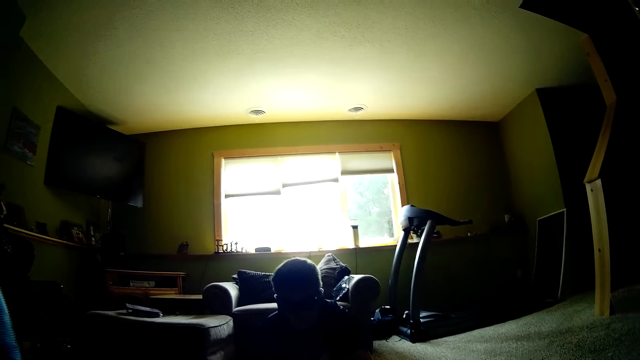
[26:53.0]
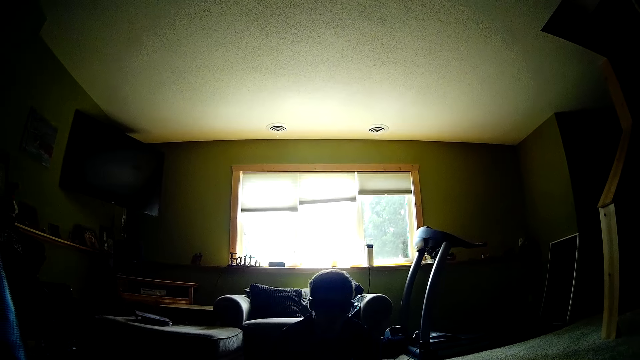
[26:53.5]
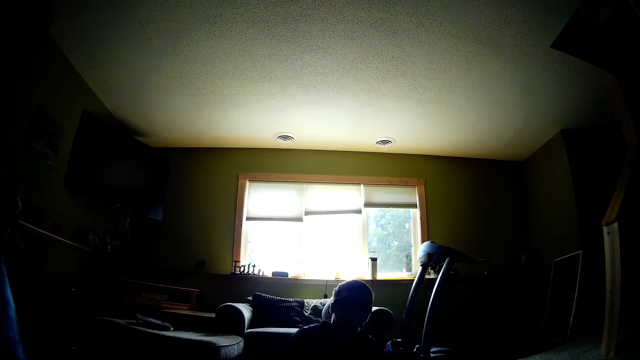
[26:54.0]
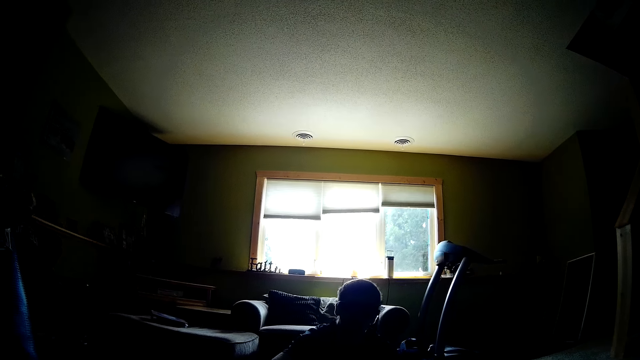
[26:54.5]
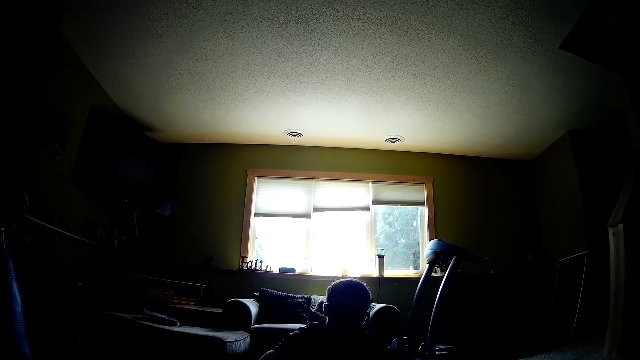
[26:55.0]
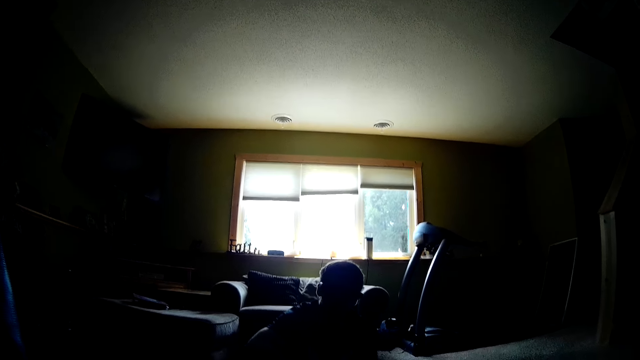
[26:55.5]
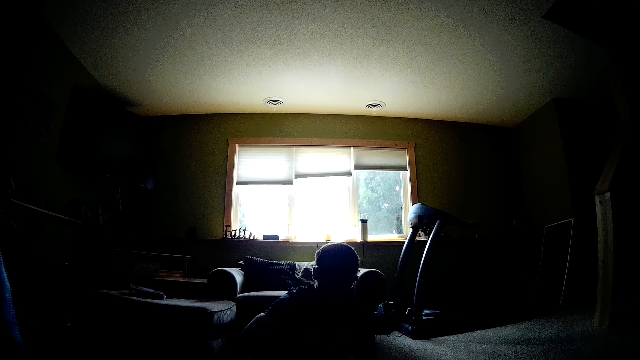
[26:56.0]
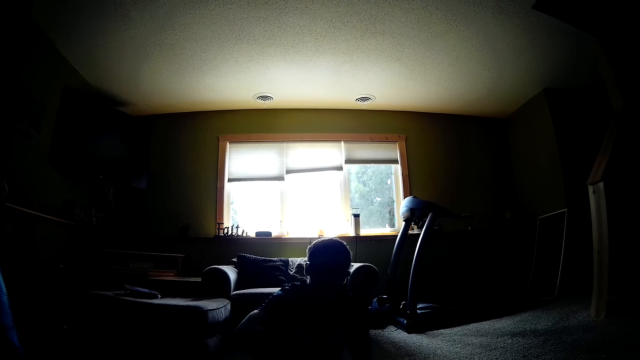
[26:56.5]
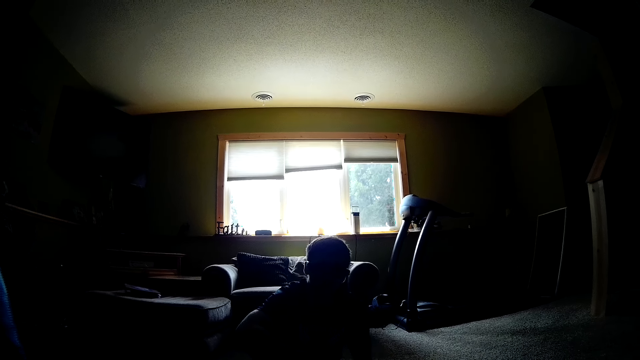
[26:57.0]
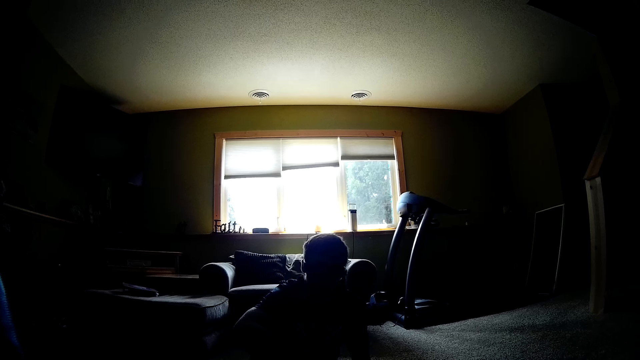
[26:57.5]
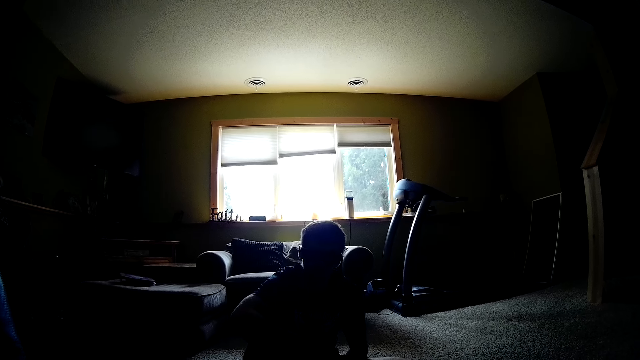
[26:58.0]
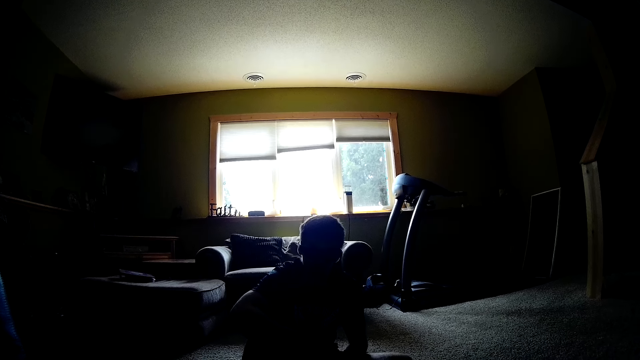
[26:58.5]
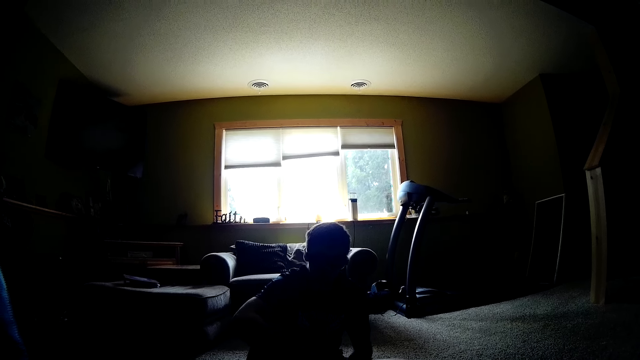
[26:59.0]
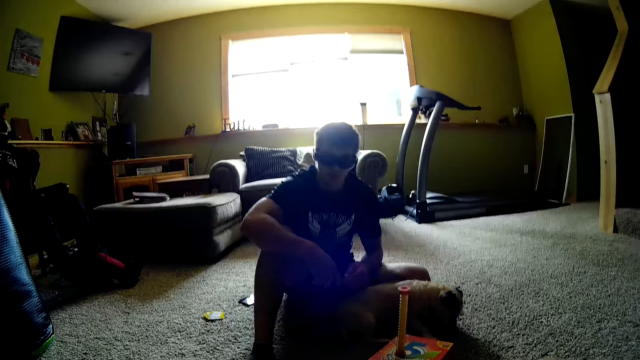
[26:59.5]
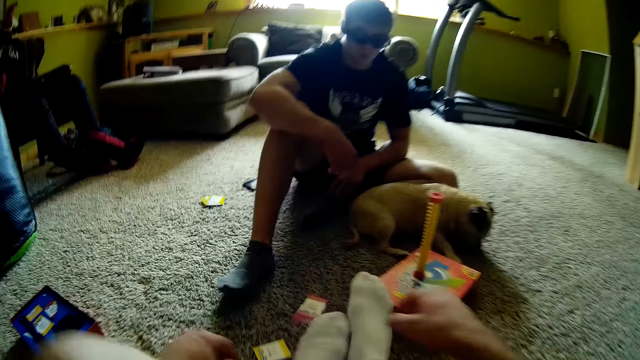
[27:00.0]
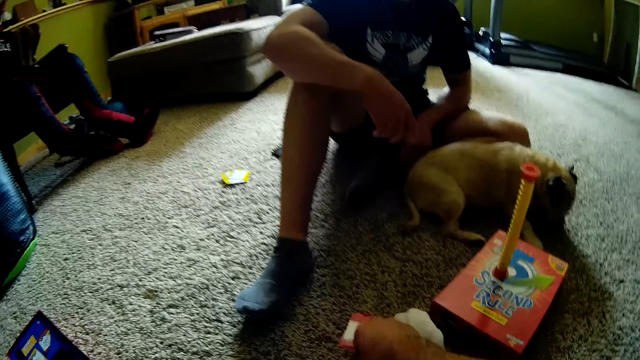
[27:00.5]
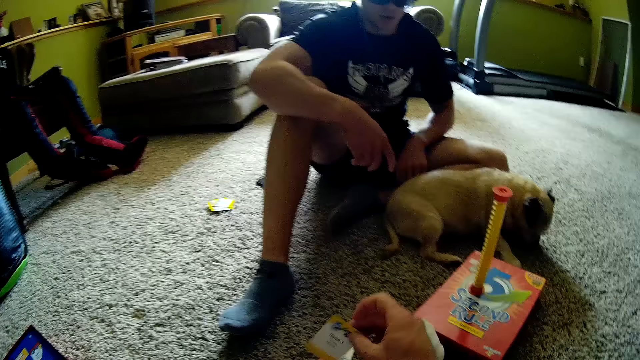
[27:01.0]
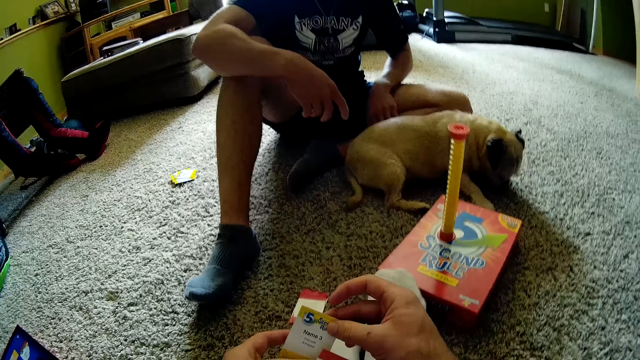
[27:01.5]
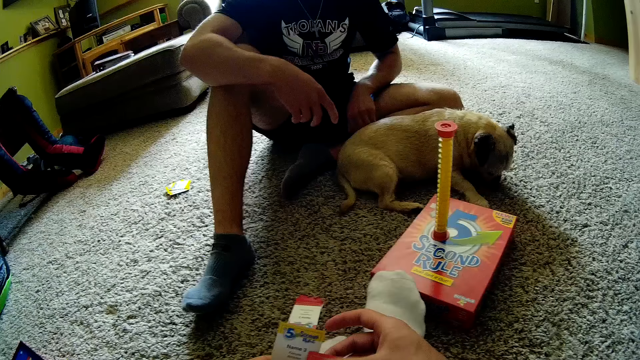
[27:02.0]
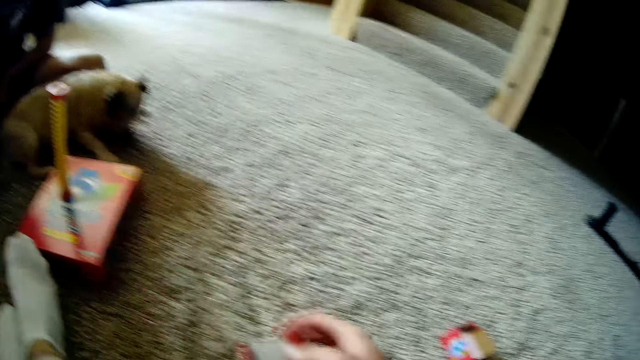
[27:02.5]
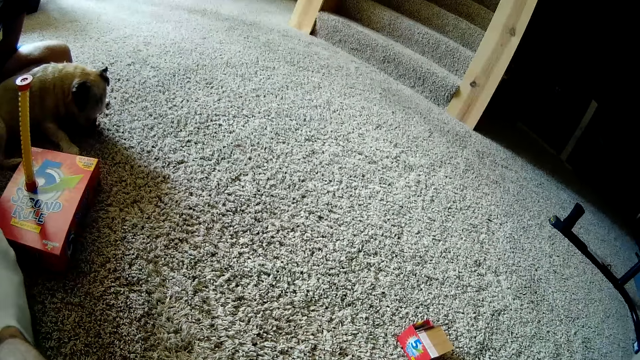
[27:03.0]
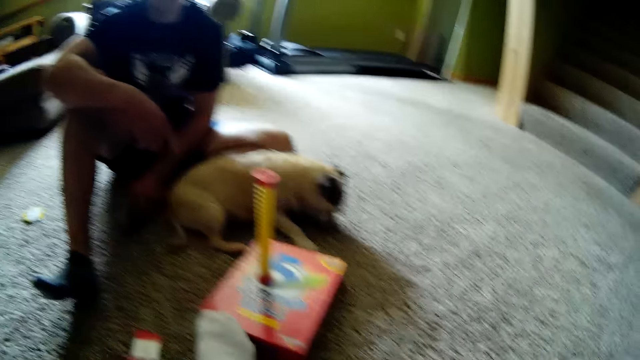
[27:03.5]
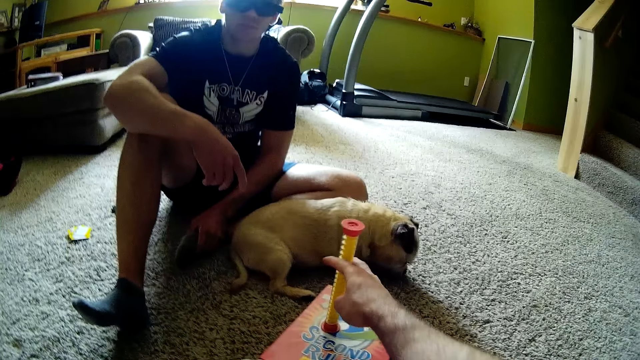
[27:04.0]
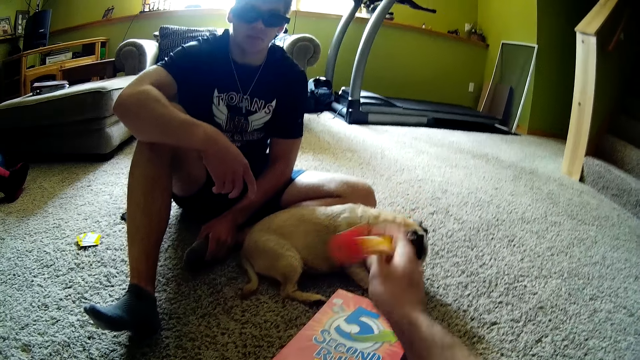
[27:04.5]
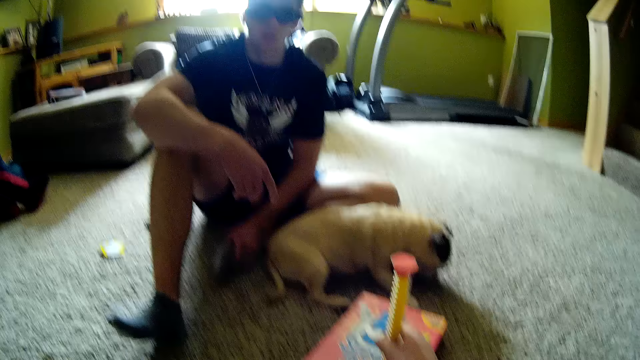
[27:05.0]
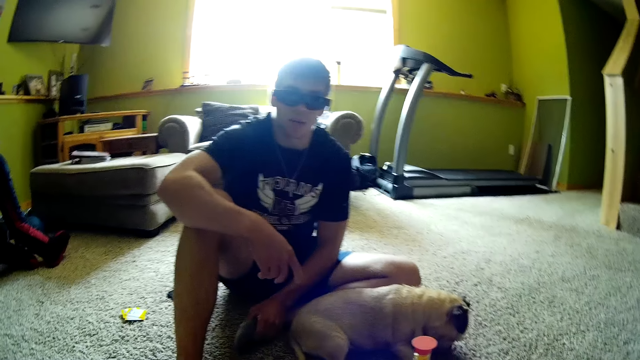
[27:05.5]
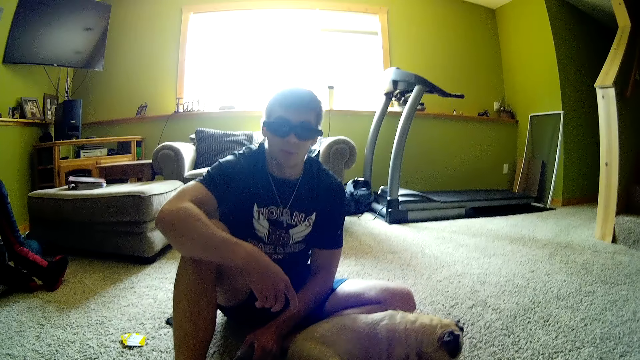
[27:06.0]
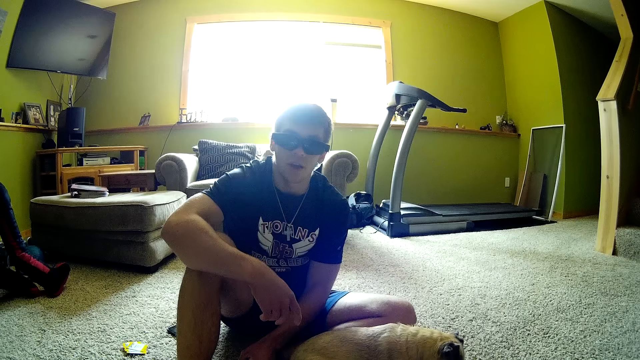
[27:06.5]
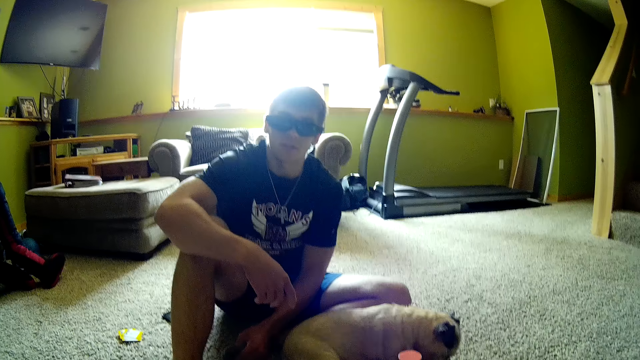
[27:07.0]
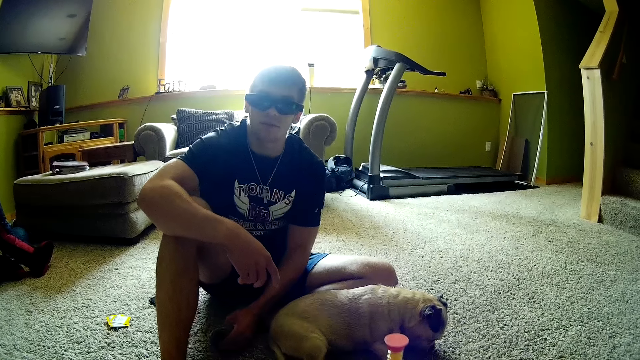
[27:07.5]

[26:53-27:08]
The camera wearer converses with a man. The man converses with the camera wearer. The camera wearer picks a card from the carpet. They read the card, turn around, start the timer and turn the cylinder on the box. The man converses with the camera wearer.

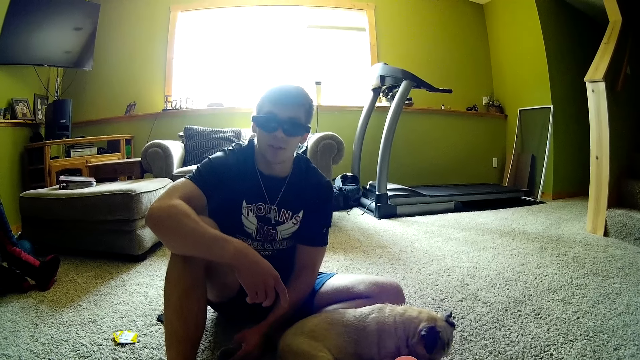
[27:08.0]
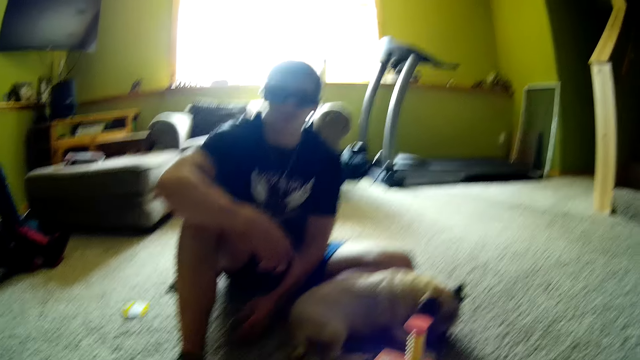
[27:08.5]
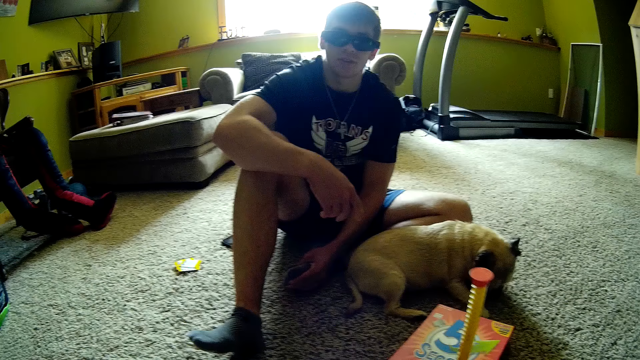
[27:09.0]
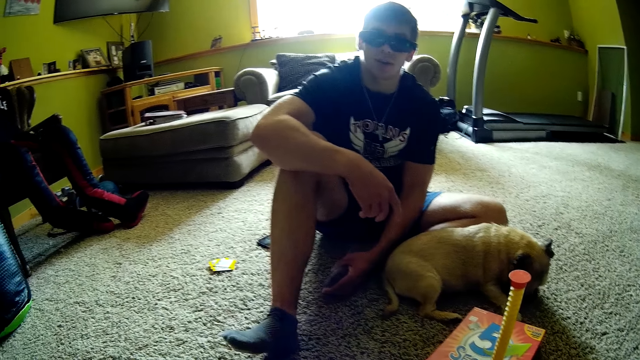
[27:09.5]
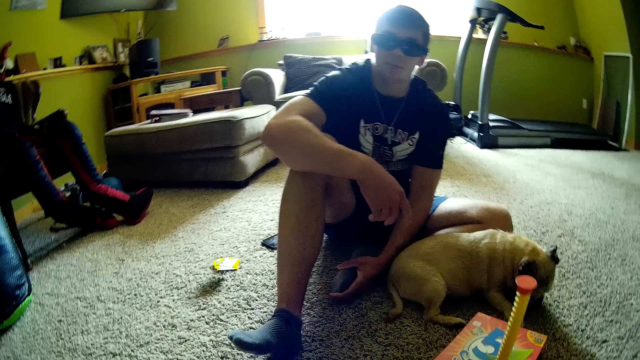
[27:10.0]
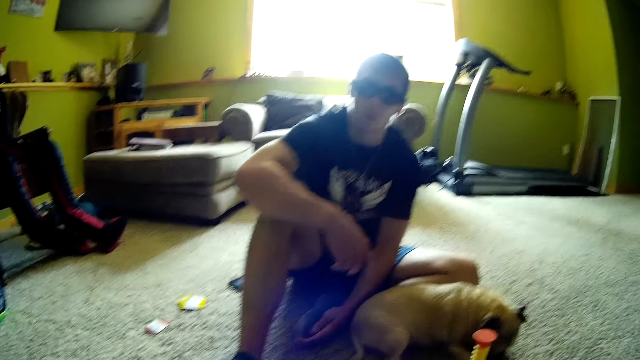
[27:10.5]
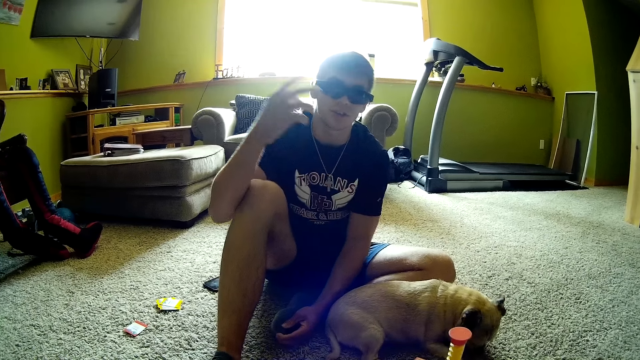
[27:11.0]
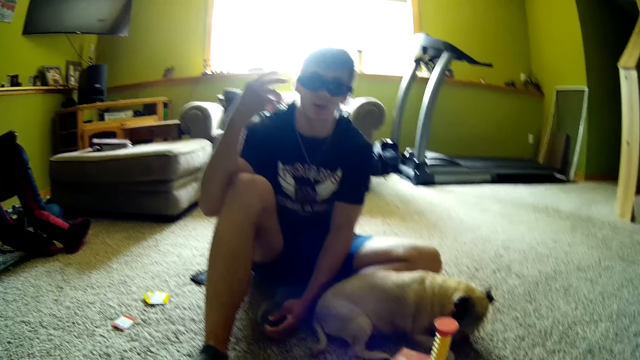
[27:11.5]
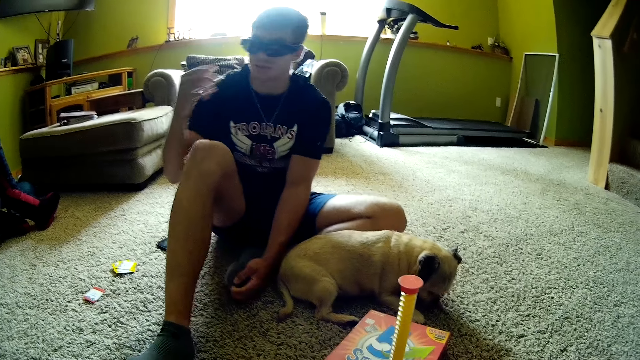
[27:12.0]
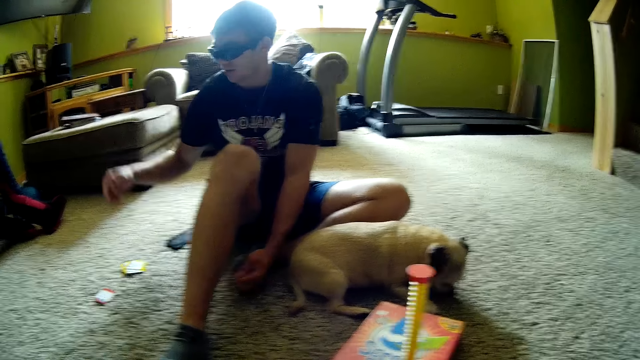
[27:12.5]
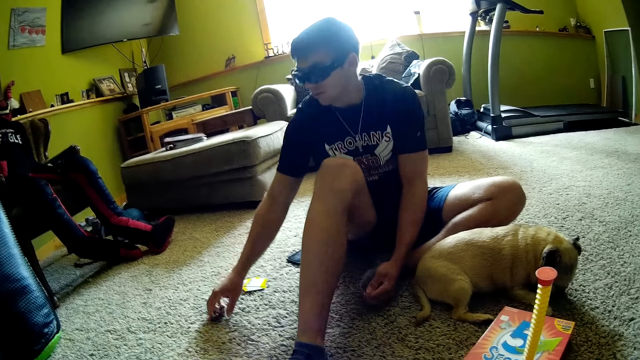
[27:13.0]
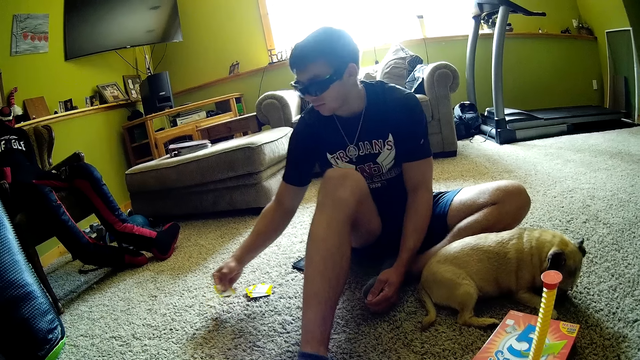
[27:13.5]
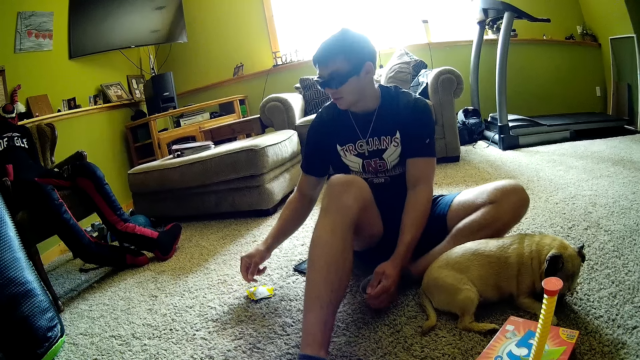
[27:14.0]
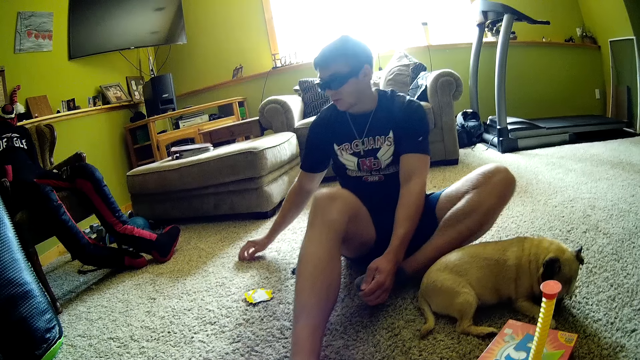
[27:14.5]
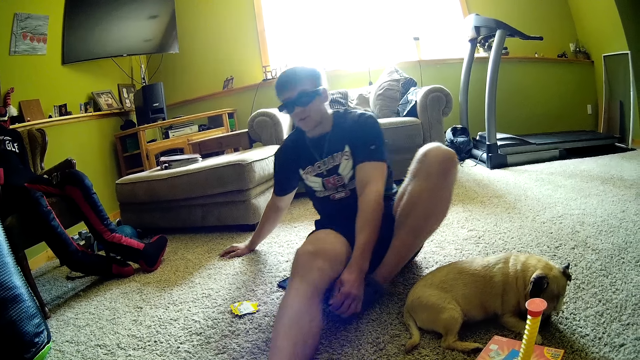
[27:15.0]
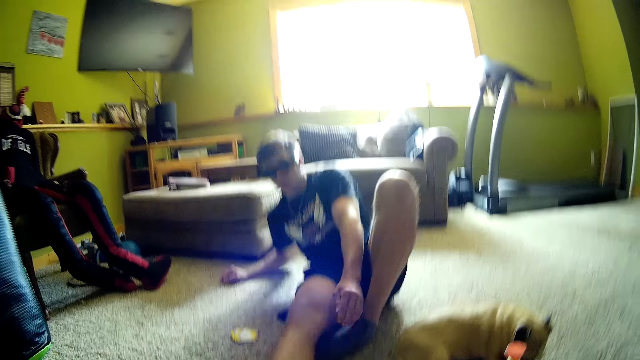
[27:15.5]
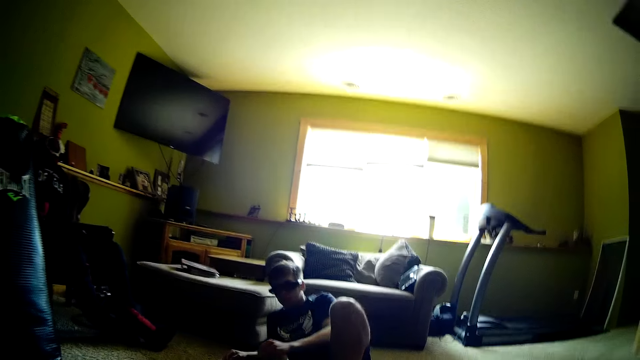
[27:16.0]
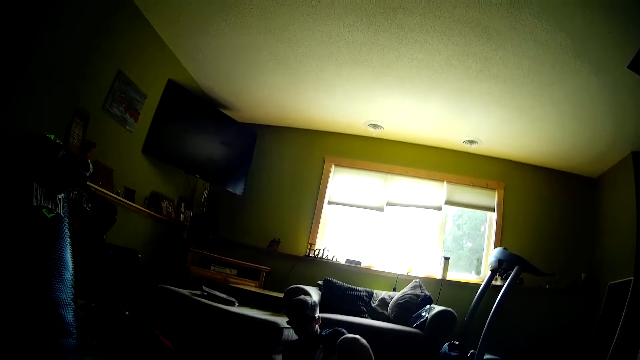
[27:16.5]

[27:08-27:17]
The camera wearer throws the card on the carpet. A man uses gestures and speaks to the camera wearer. The man picks a card from the carpet, moves the card on the floor and drops the card on the carpet. The camera wearer converses with the man. The man leans backwards.
